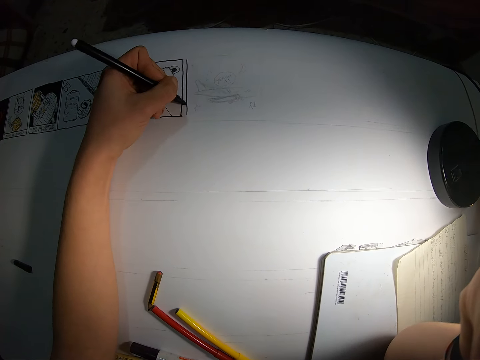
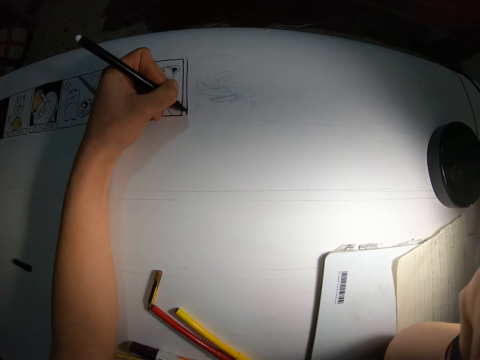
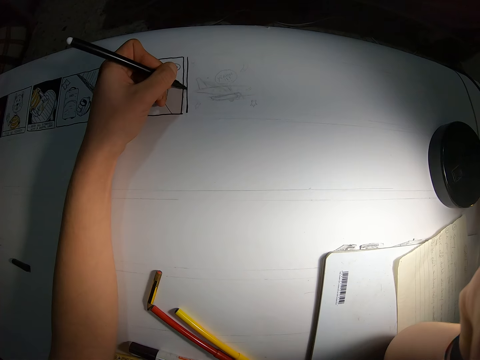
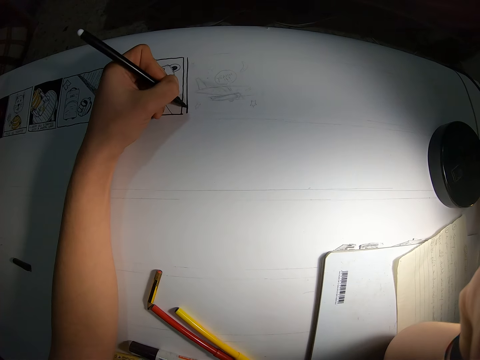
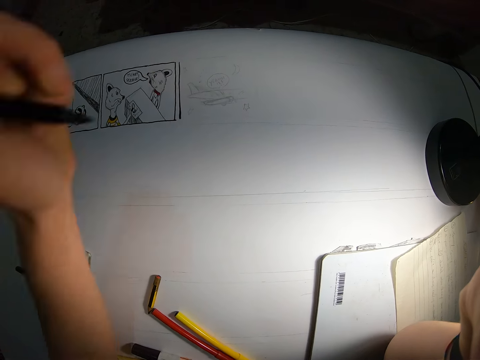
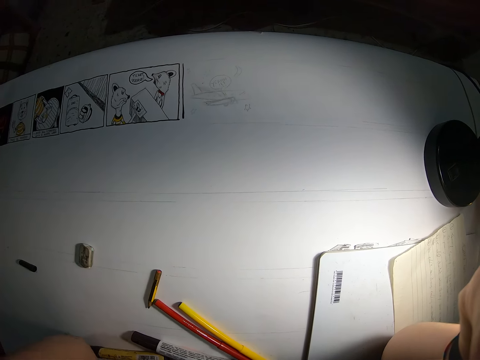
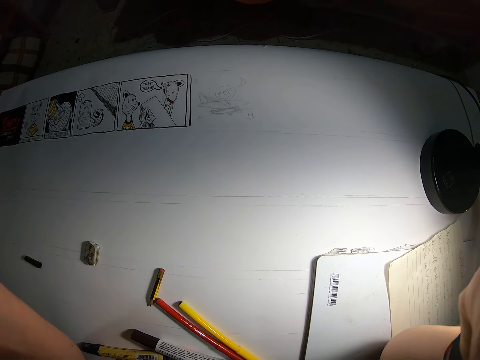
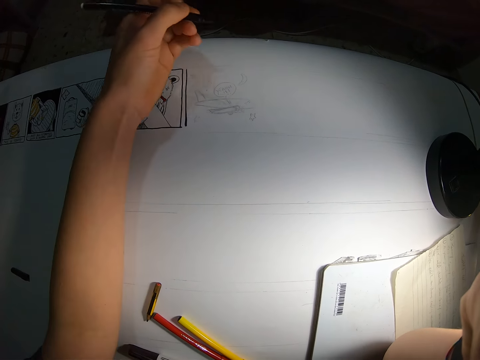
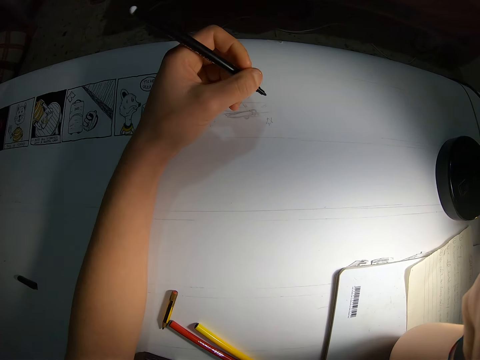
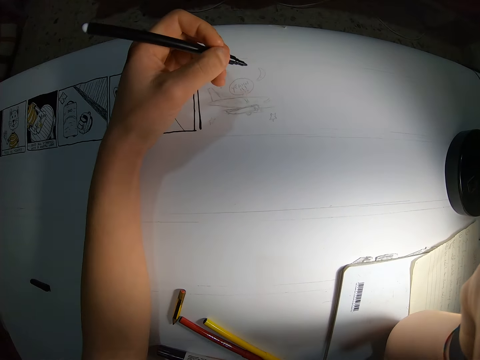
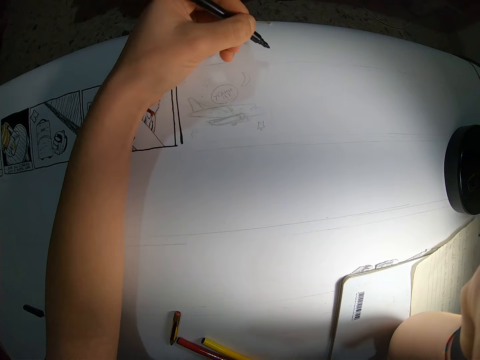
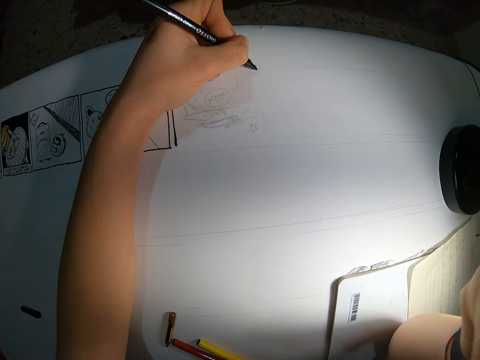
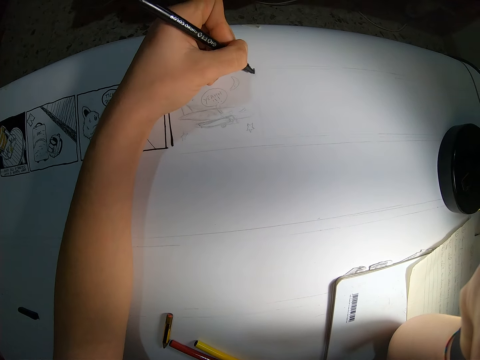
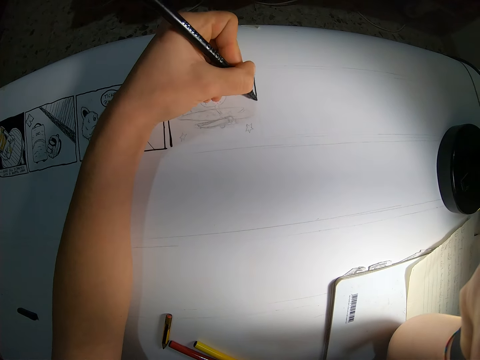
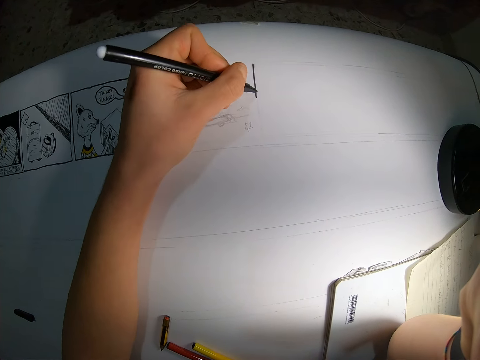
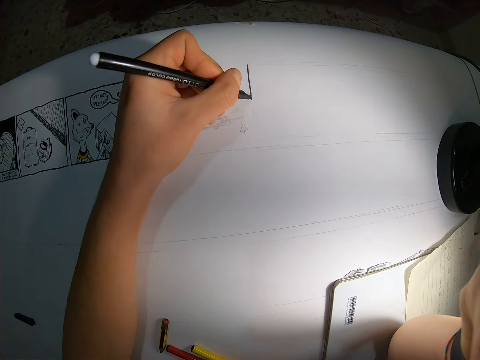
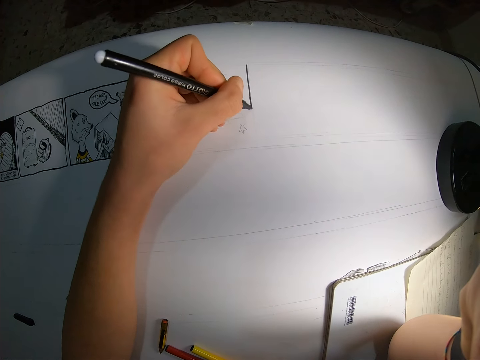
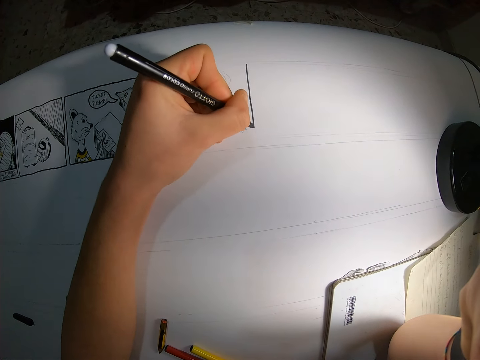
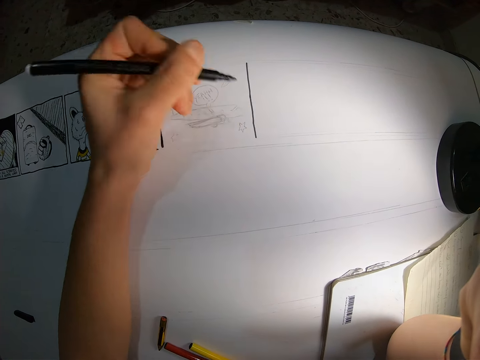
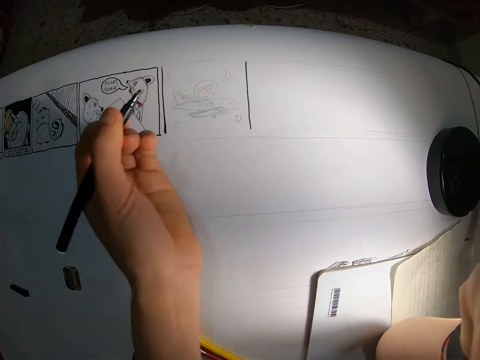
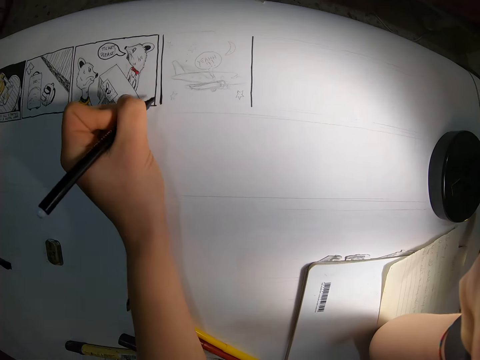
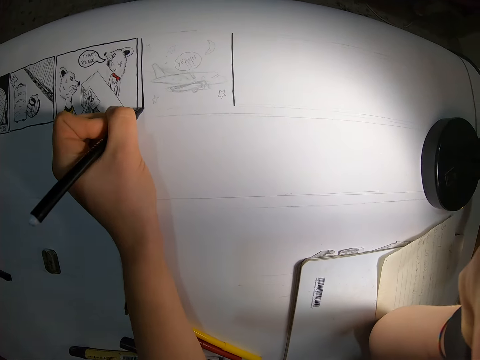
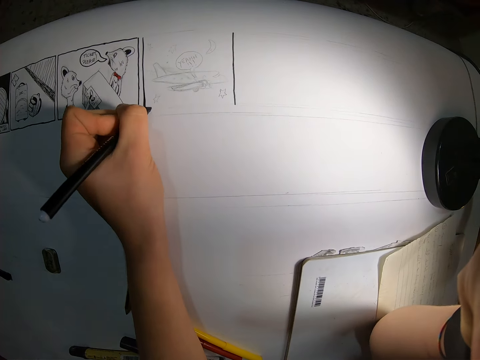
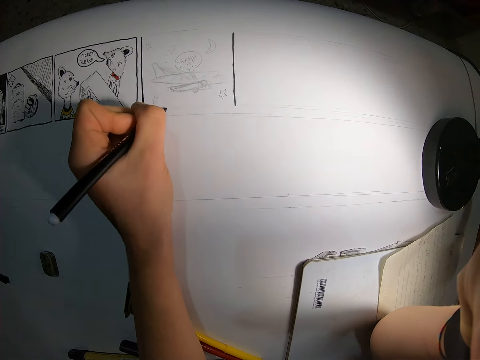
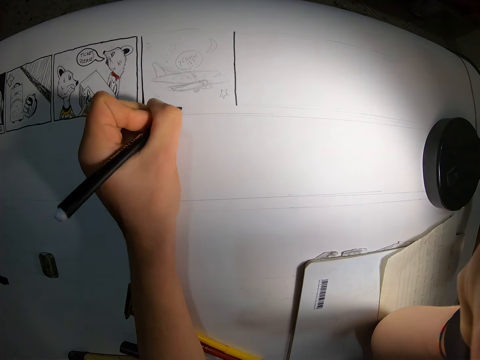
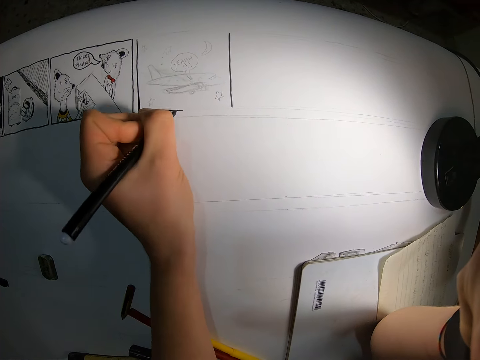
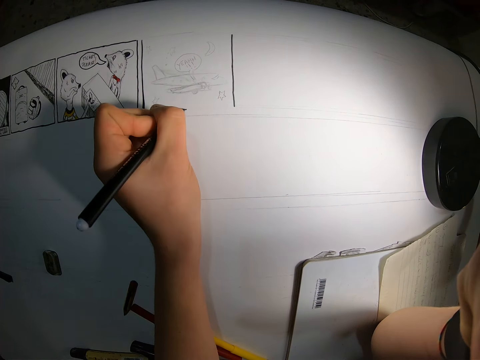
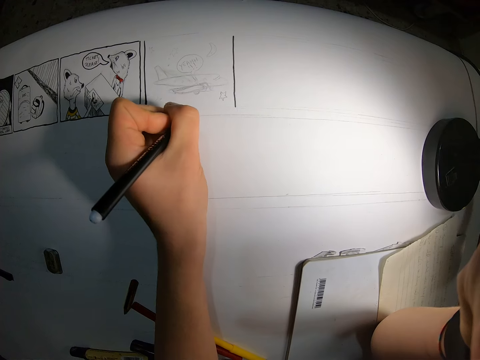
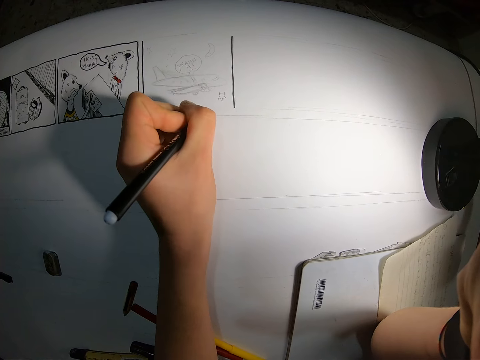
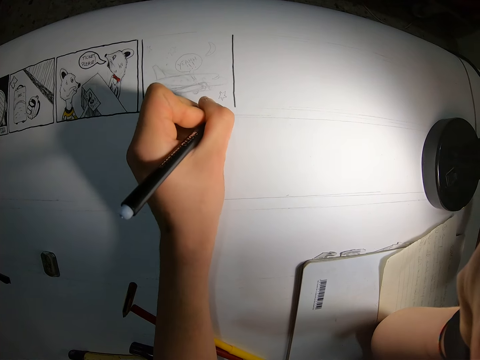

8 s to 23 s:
The camera wearer removes the left hand from the book. They hold a pen with the left hand and draw on a paper with the pen.

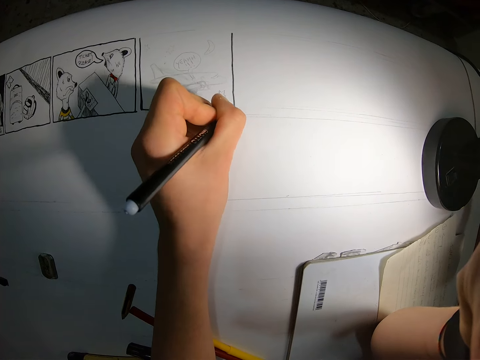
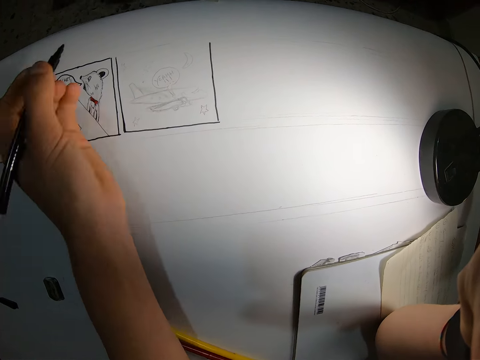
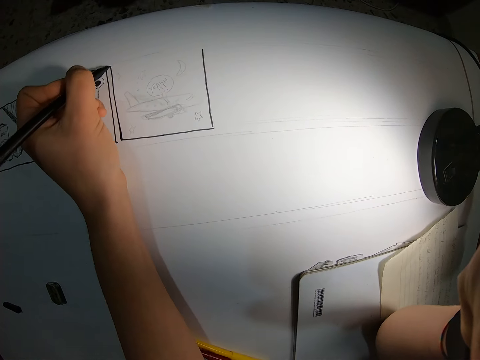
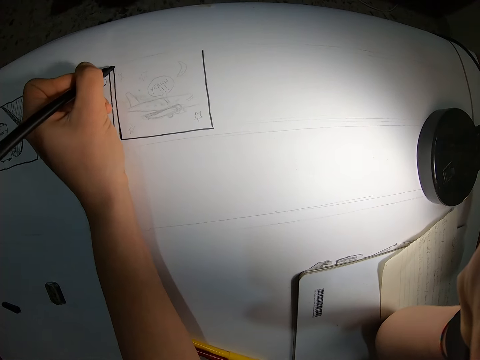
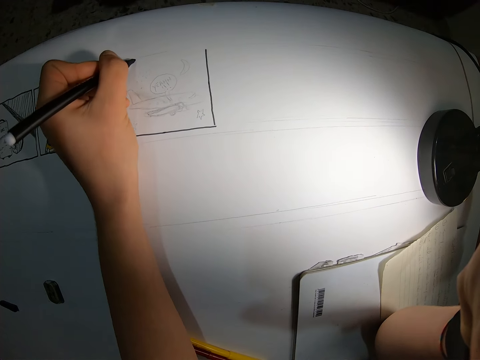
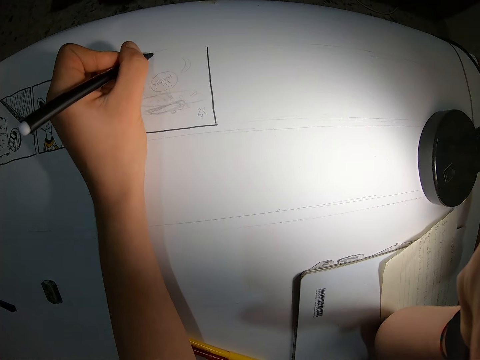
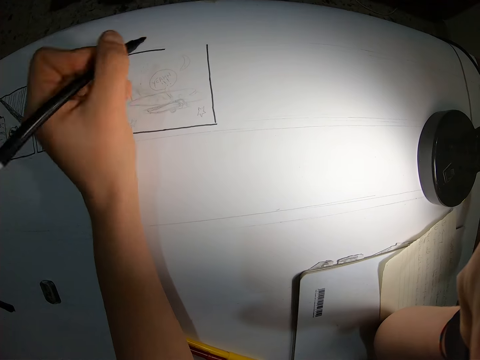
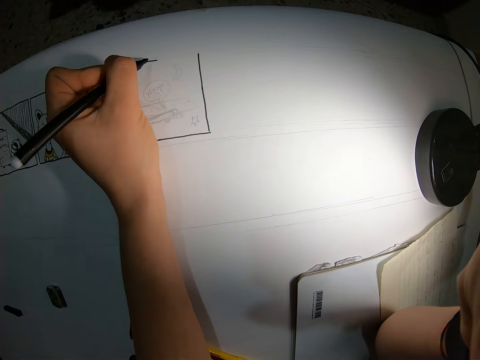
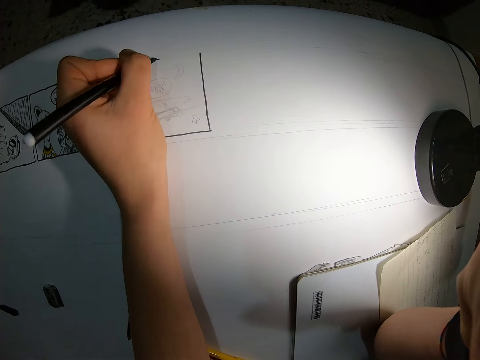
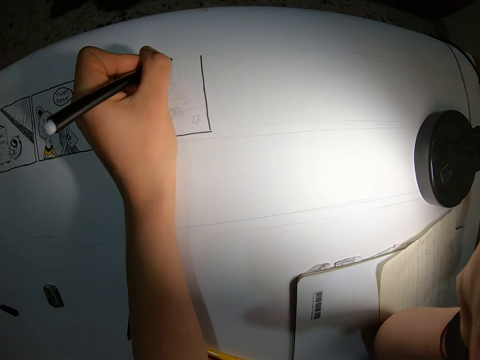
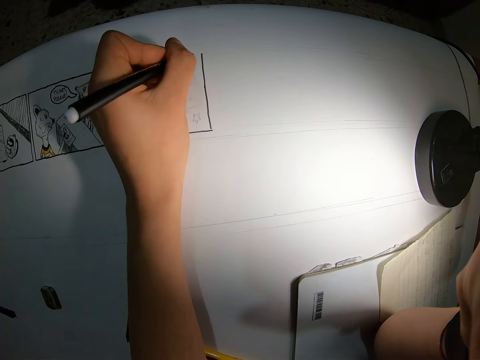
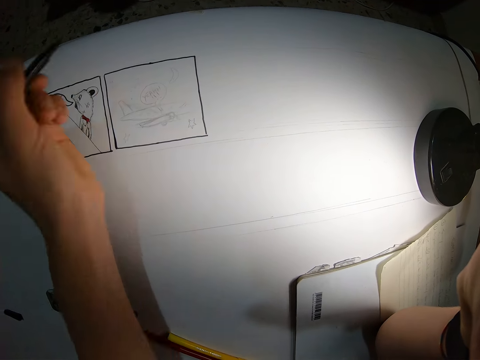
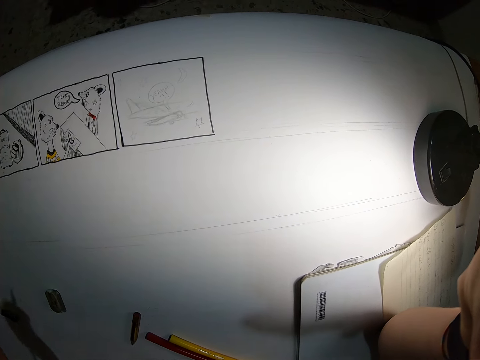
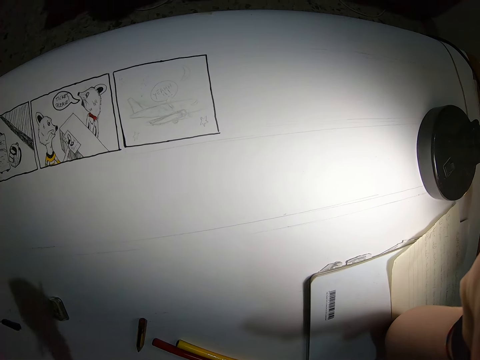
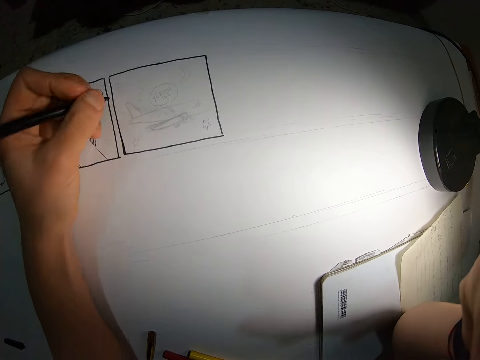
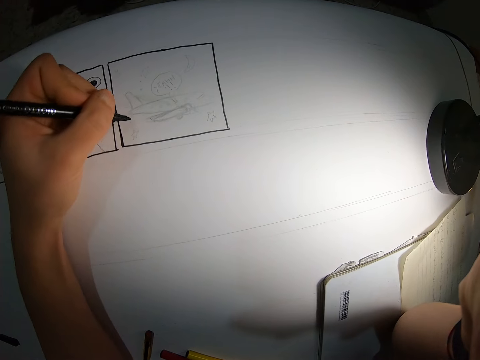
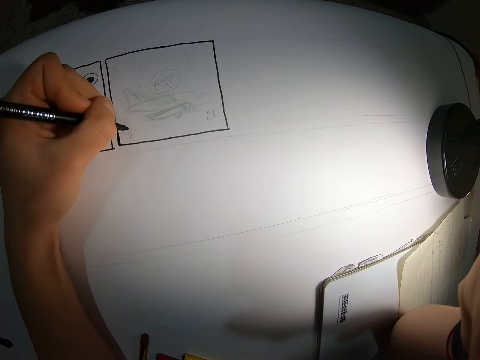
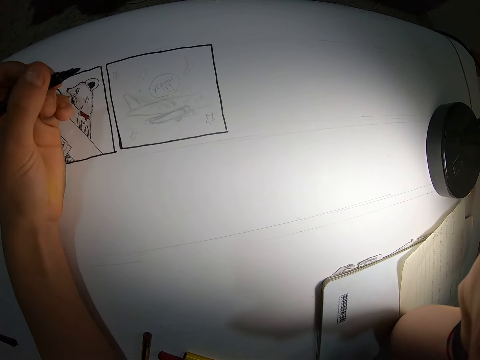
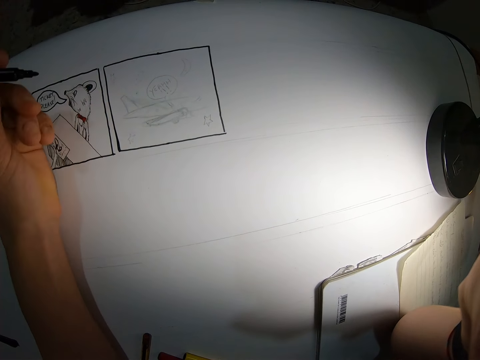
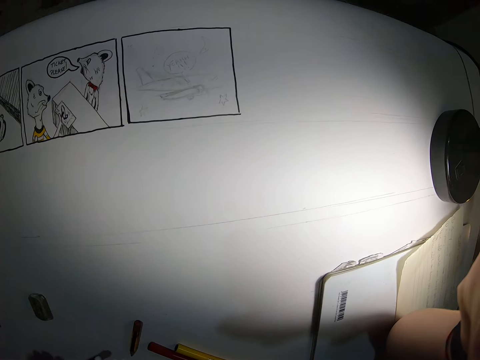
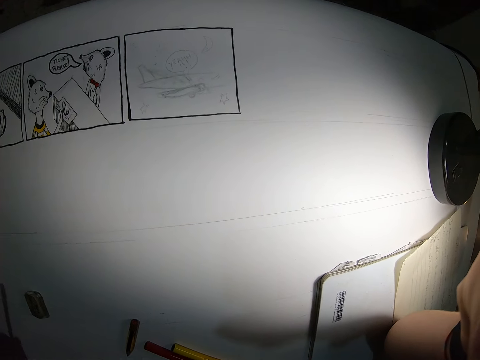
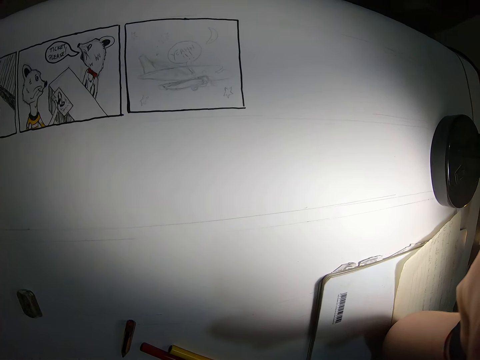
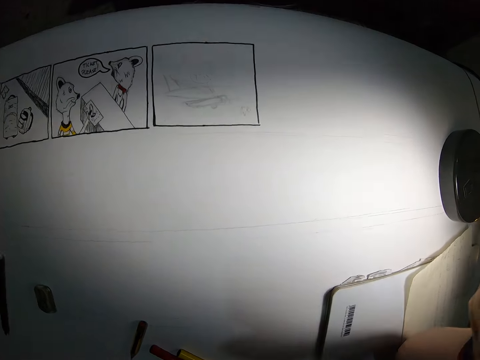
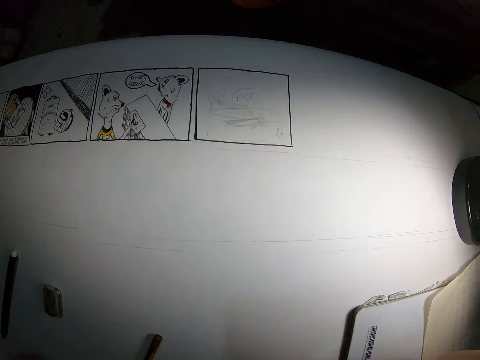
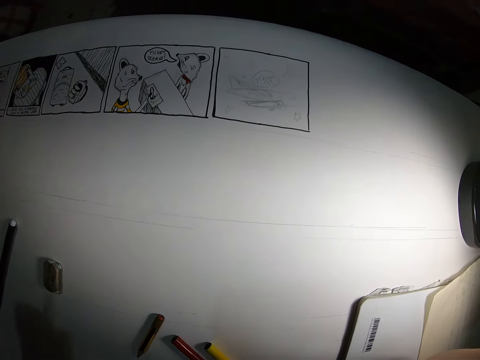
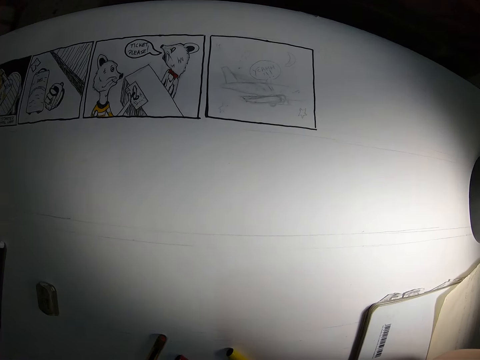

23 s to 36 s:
The camera wearer removes the left hand from the paper. They hold a pen on the left hand. They remove the left hand from the paper.
